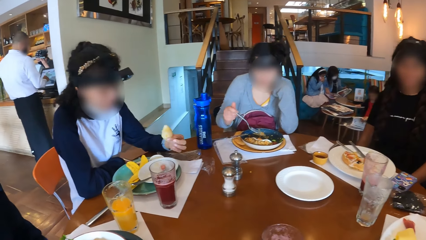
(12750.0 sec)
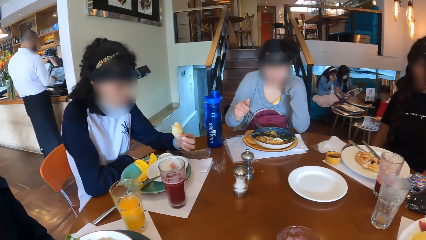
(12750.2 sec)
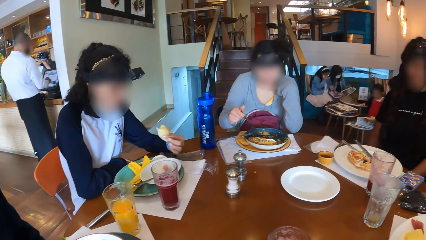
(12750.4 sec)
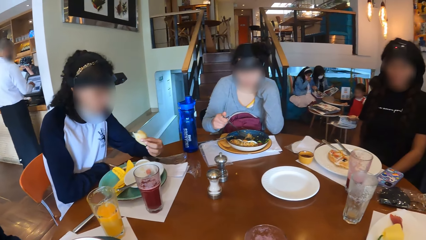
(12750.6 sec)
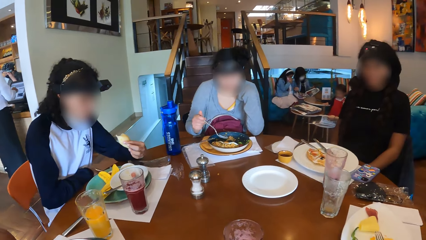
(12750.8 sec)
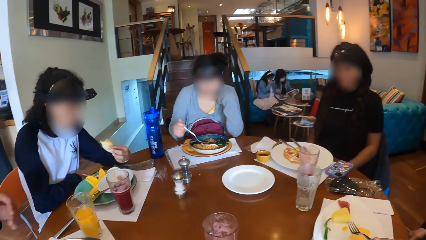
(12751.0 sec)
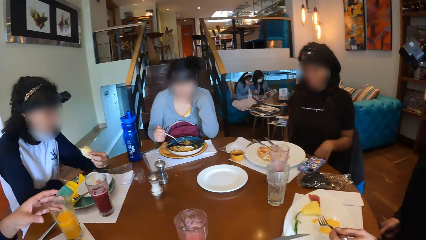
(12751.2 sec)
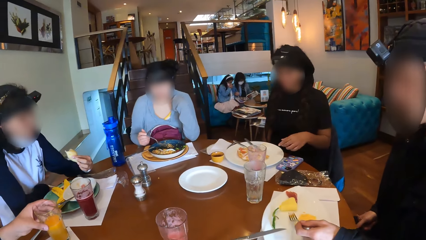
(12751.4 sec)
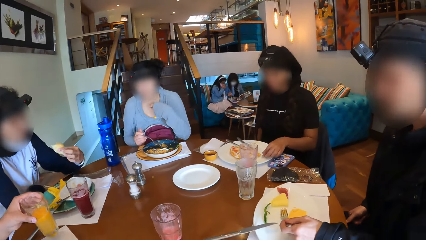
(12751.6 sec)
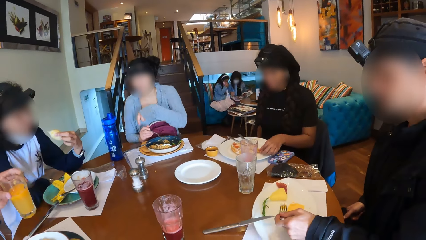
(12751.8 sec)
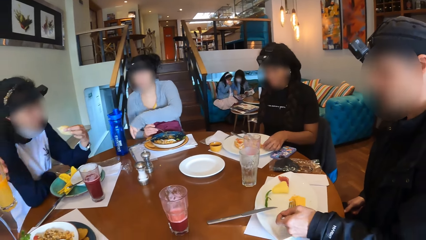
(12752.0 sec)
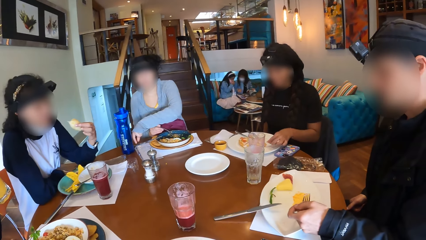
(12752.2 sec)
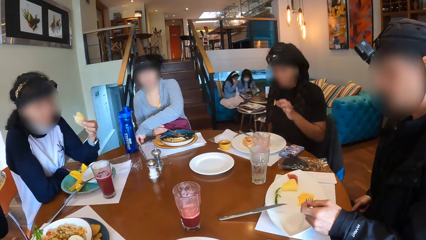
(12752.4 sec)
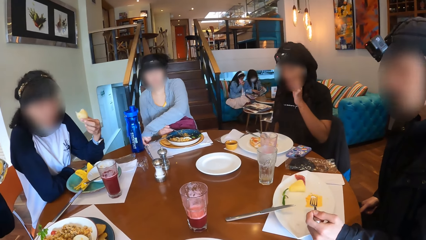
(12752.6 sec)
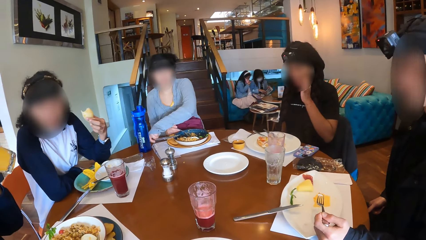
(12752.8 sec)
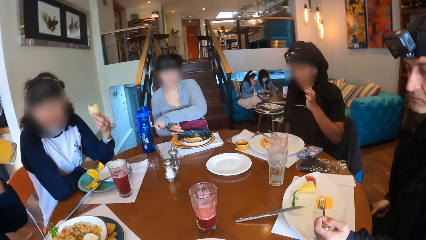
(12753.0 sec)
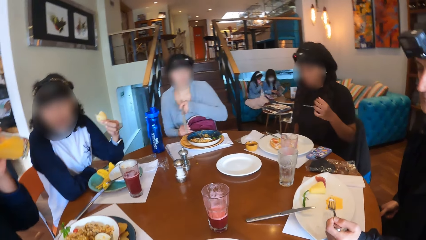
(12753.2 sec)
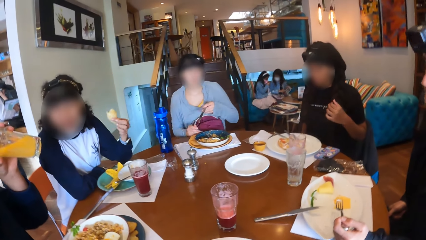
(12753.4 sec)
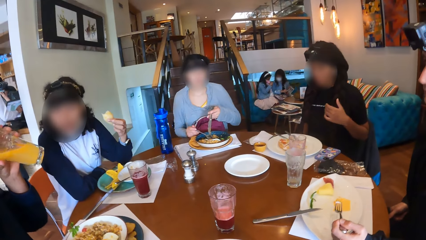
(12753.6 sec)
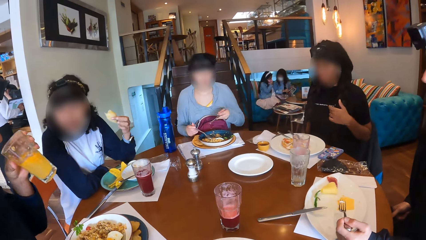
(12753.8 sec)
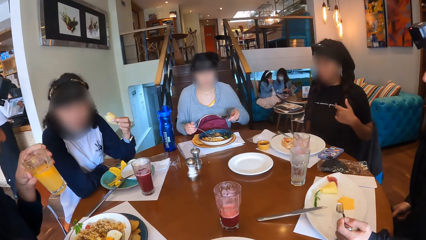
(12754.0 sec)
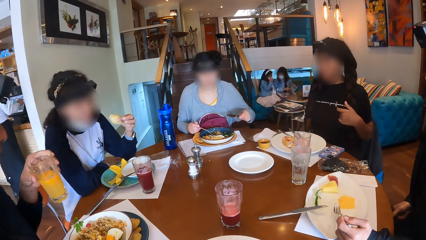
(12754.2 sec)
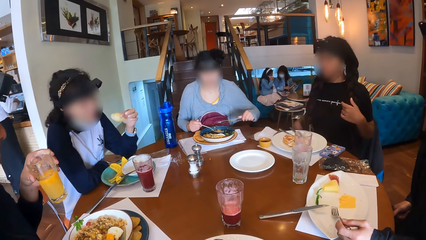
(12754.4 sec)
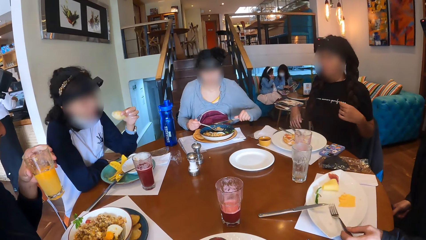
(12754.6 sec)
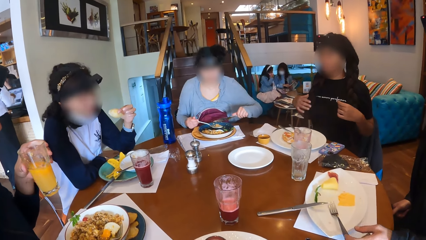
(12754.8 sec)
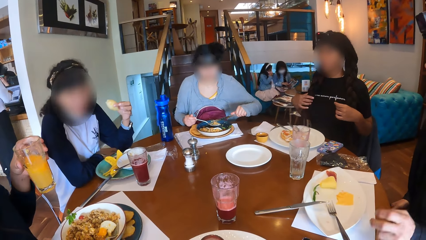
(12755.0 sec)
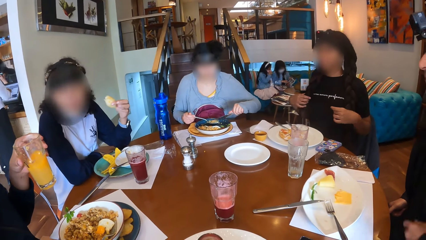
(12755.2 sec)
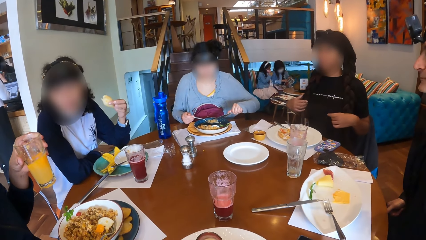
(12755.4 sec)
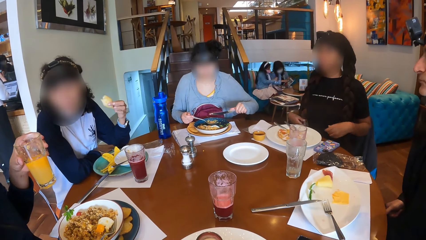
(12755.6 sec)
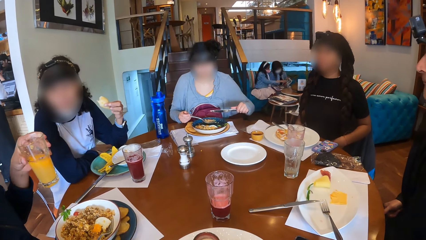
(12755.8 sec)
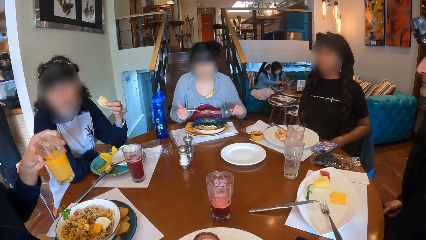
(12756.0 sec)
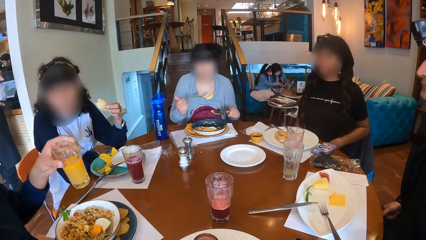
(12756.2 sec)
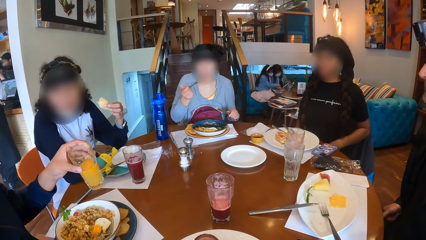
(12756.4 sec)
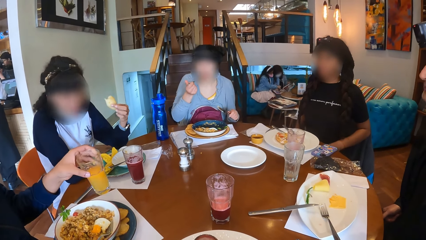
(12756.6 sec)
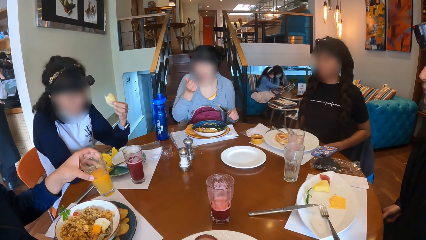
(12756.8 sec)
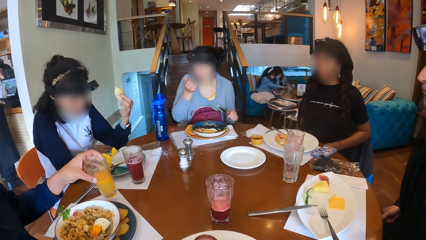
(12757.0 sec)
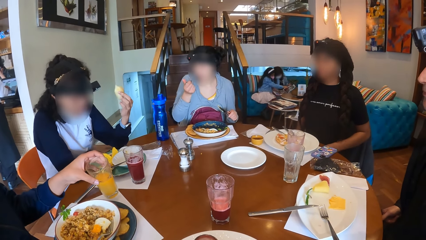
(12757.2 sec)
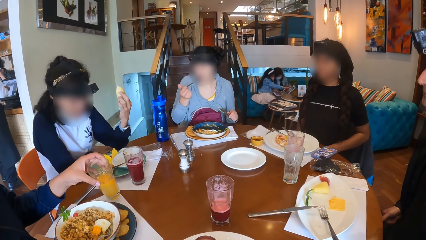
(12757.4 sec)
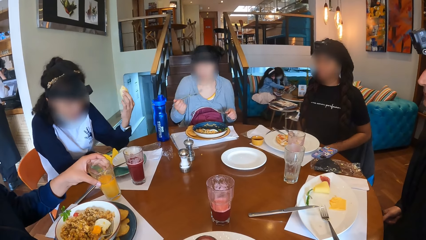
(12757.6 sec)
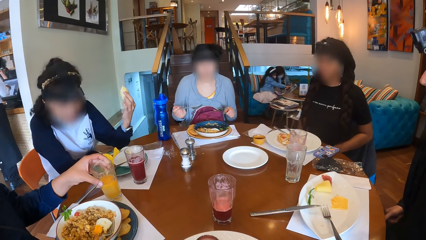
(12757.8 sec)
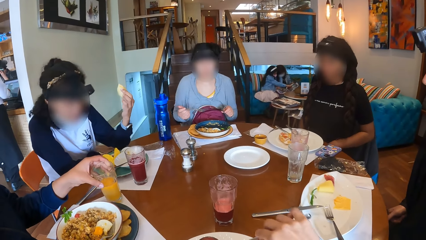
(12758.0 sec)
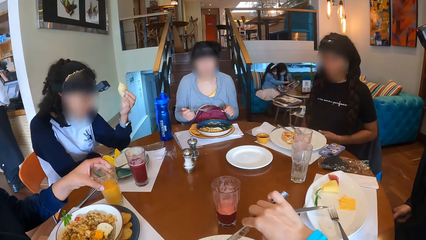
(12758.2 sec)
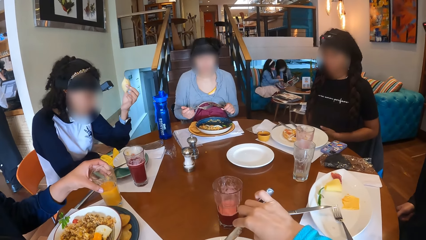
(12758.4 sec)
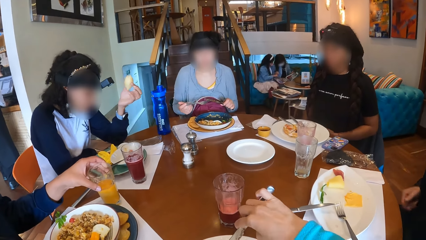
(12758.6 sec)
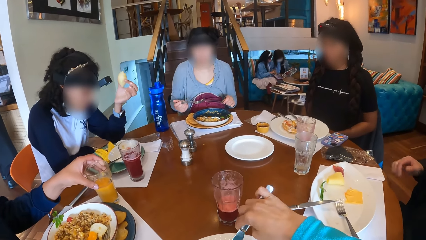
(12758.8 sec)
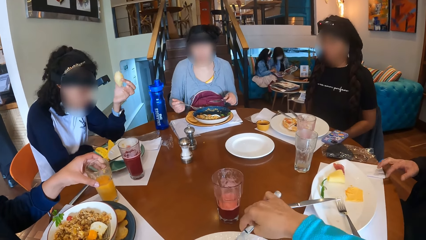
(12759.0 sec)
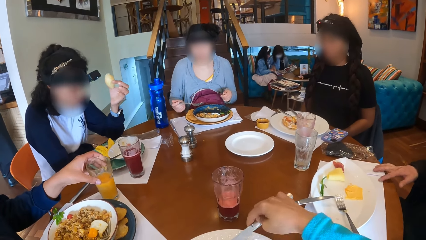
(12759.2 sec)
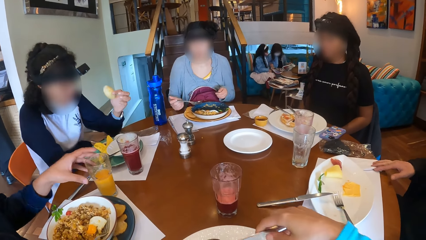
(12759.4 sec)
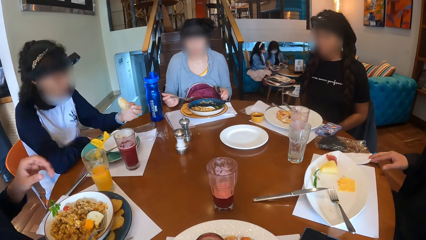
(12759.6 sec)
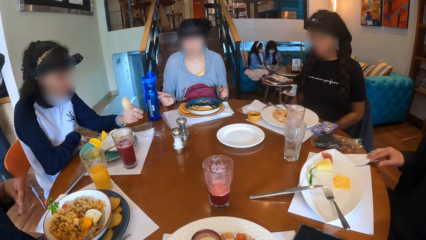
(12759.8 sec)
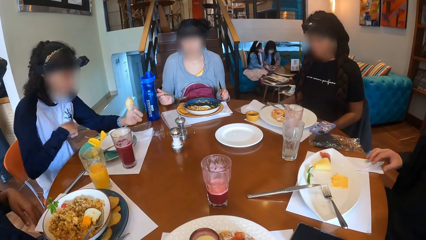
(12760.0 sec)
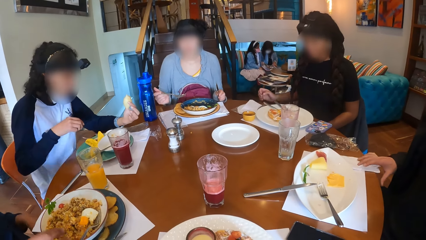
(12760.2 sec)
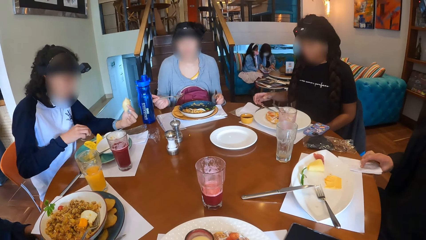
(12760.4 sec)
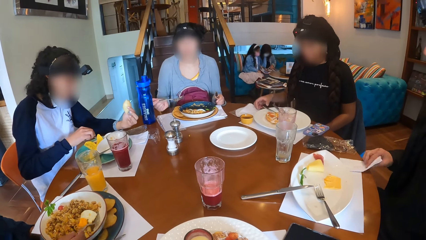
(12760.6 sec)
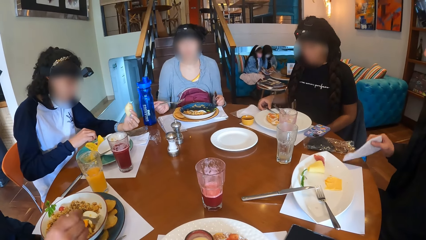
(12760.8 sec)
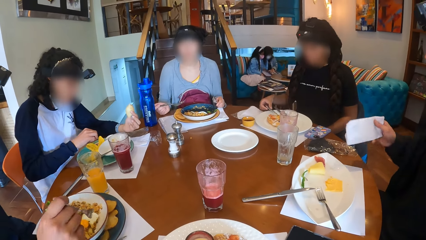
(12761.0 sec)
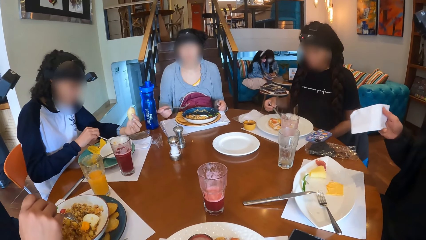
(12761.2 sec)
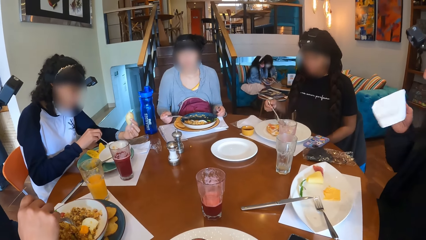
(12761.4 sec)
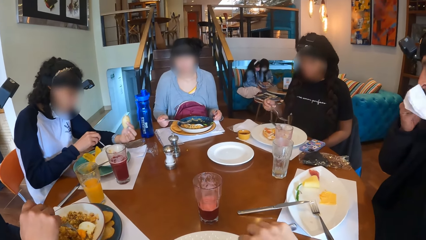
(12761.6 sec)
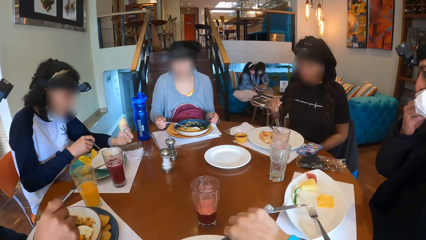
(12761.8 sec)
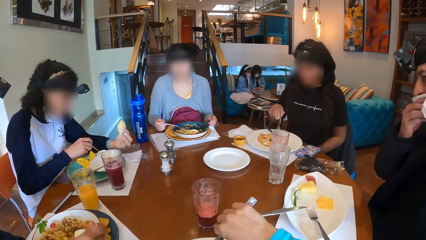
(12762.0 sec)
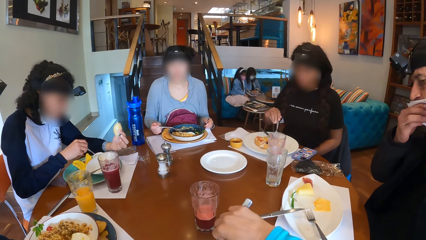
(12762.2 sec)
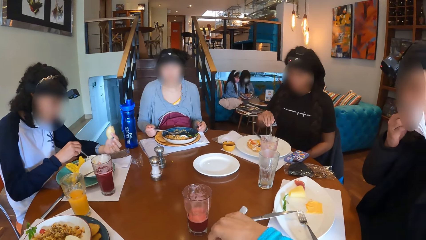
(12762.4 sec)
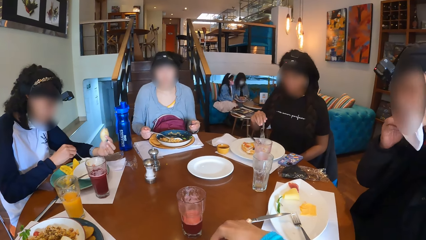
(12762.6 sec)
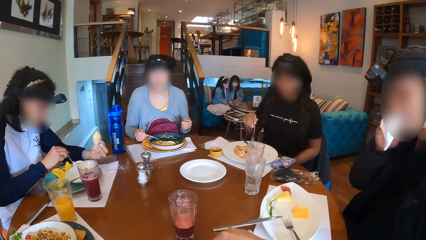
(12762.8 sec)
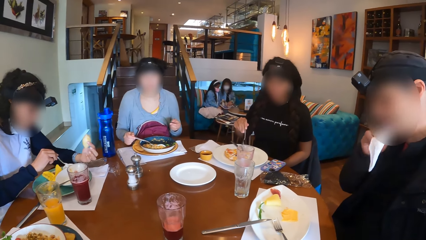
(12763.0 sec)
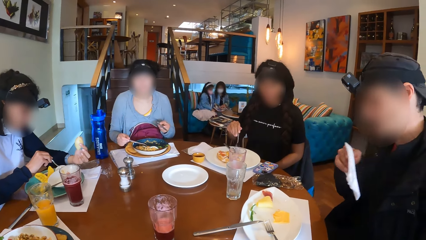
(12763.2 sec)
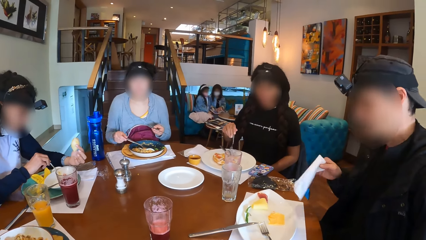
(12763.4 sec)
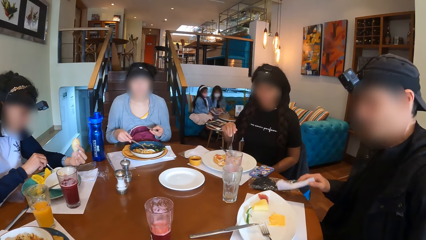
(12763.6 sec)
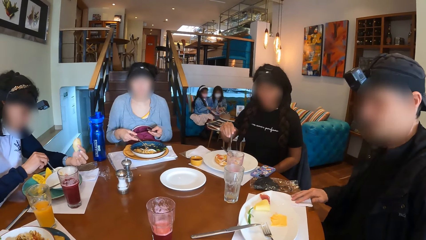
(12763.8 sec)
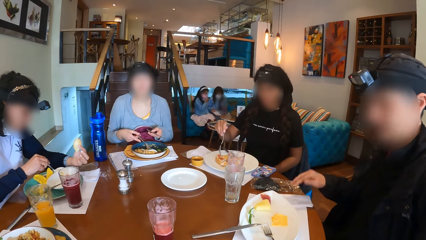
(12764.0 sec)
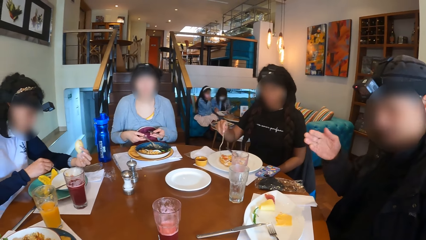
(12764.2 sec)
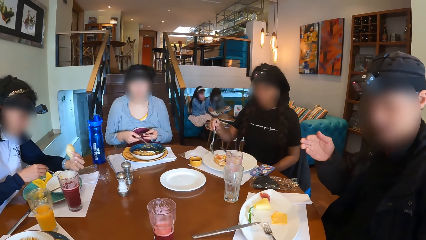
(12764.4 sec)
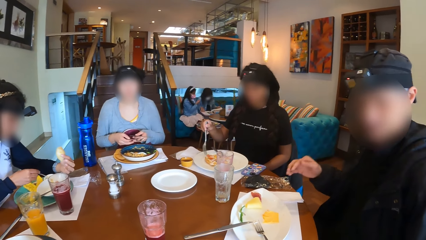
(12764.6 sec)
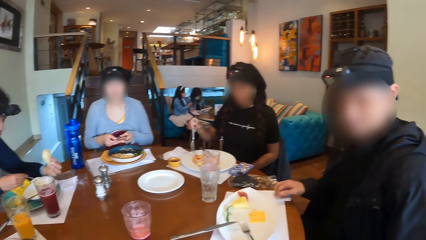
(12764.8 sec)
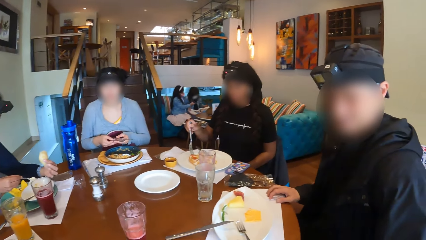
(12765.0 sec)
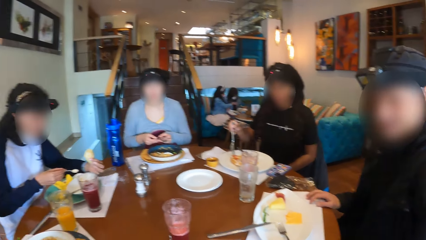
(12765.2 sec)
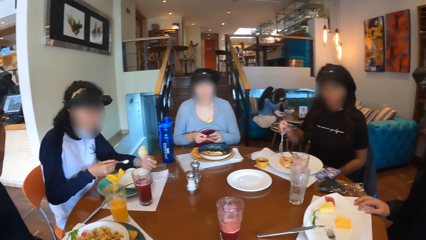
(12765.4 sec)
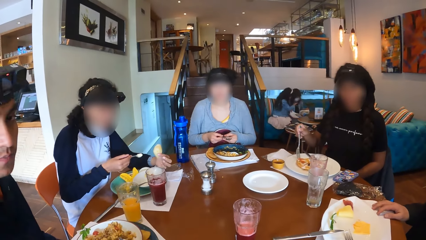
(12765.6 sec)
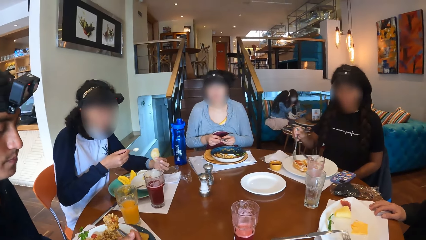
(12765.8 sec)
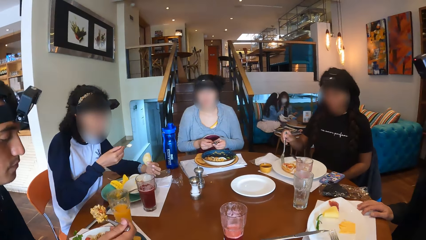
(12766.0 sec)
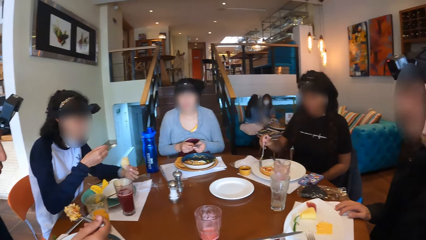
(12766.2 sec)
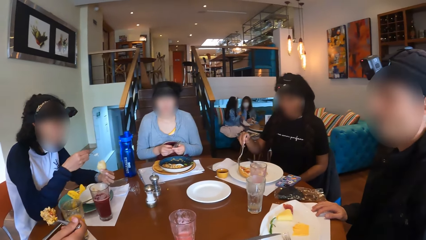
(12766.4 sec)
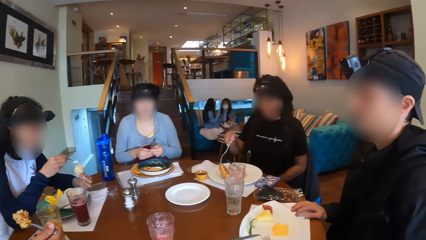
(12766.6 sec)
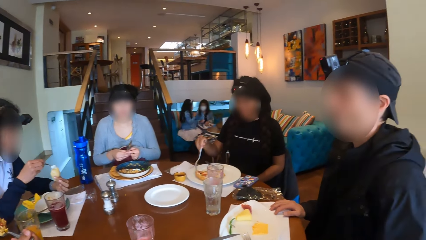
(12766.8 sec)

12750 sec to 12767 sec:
A man lifts a glass cup with his left hand. A woman eats the food on the plate with her left hand. Another woman lifts a knife from the table with her left hand. The man drinks from the glass cup in his left hand. The first woman moves her hair with her left hand and rubs her hair with her right hand. The second woman cuts the food in the spoon in her right hand with the knife in her left hand and eats the food on the plate with the fork in her right hand. The man drops the glass cup in his left hand on the table. The camera wearer lifts food on a plate with a knife in her right hand. She eats food. Another man lifts a paper towel on the table with his right hand. The first woman lifts the fork on the plate with her right hand. The second man wipes his mouth with the paper towel in his right hand. The camera wearer eats food again. The second man drops the paper towel in his right hand on the table and makes a hand gesture with his right hand. A third woman lifts sauce from the plate on the table with a spoon in her right hand. The camera wearer looks around.
